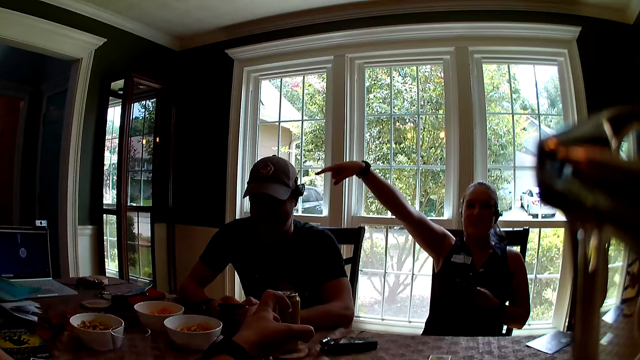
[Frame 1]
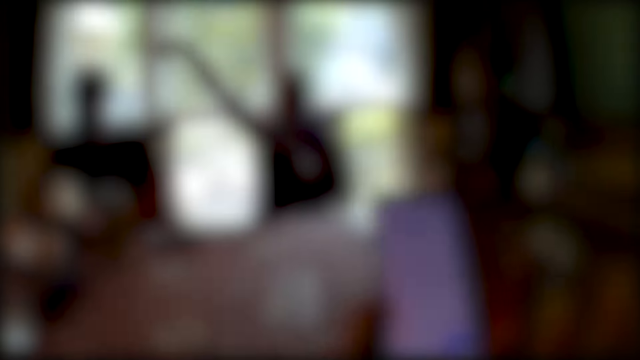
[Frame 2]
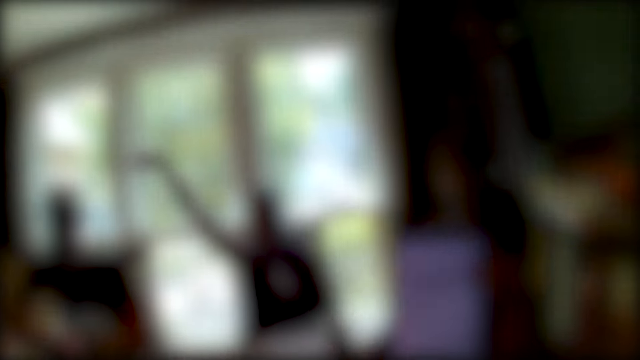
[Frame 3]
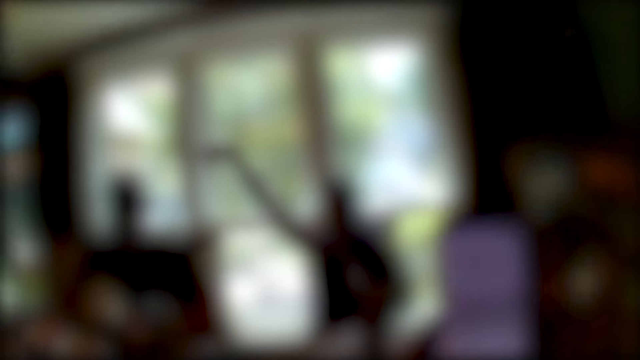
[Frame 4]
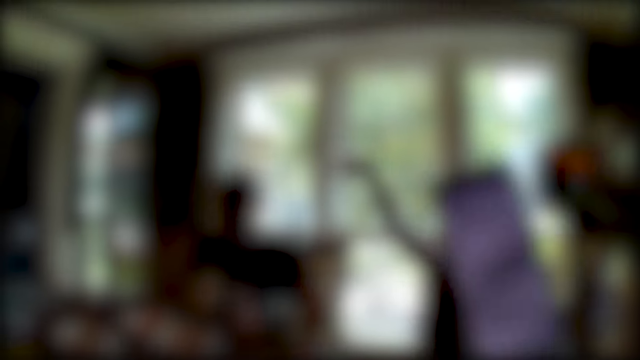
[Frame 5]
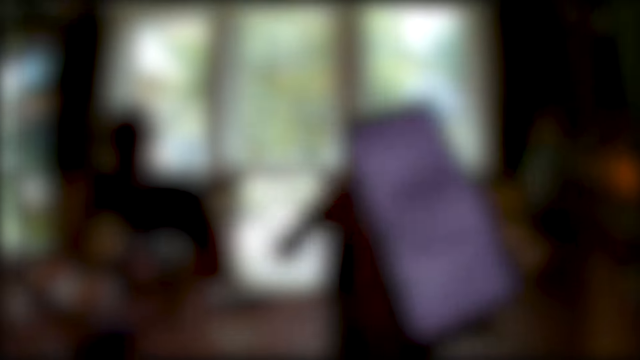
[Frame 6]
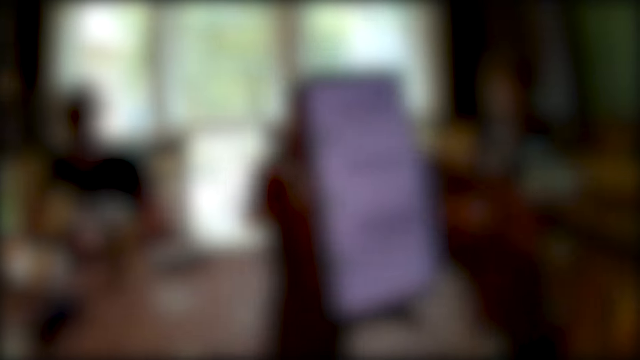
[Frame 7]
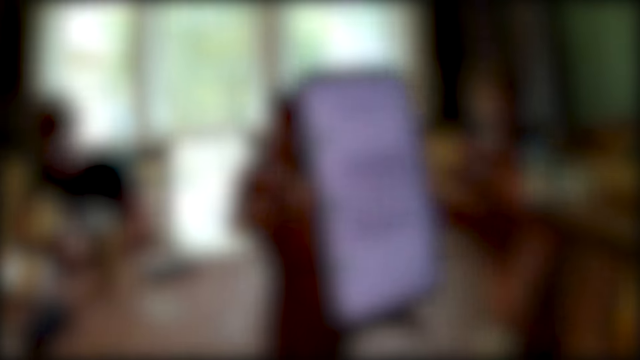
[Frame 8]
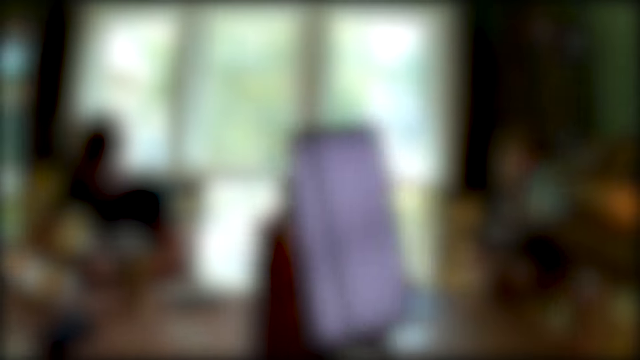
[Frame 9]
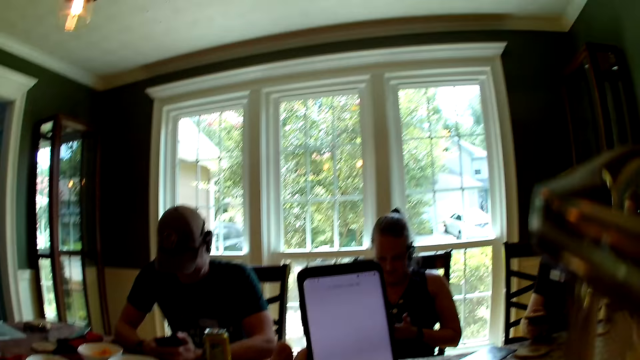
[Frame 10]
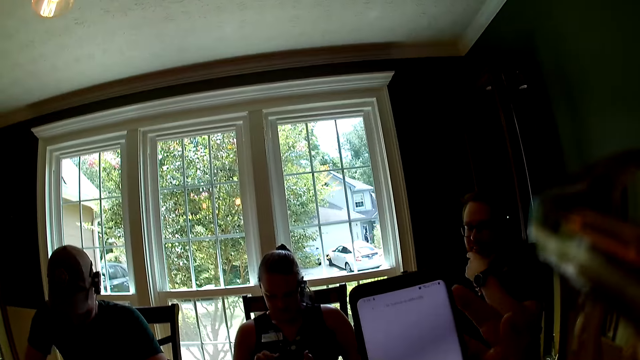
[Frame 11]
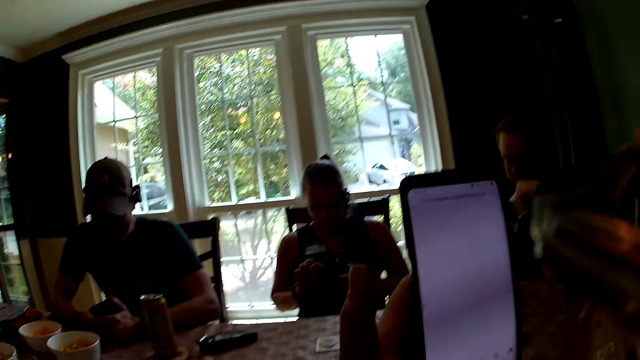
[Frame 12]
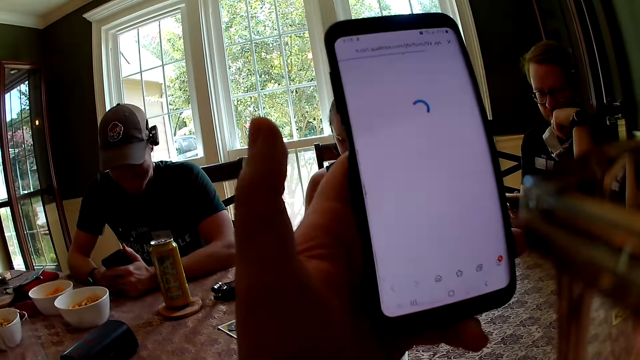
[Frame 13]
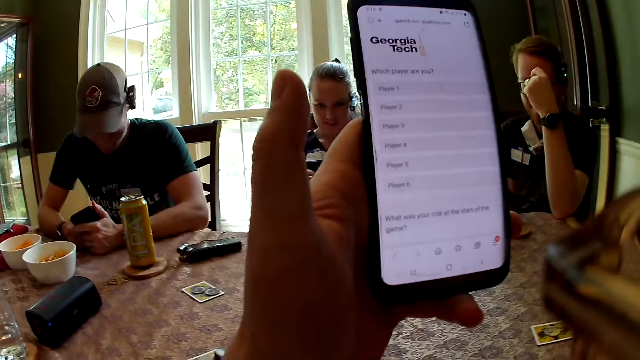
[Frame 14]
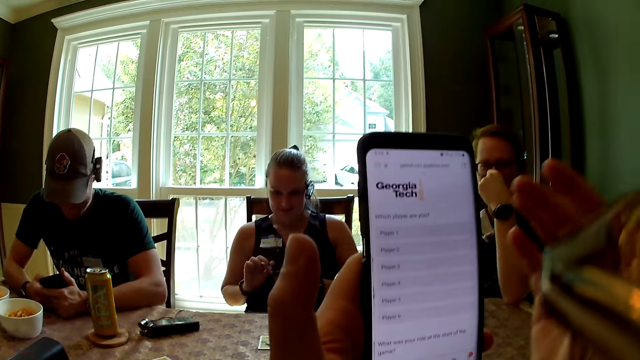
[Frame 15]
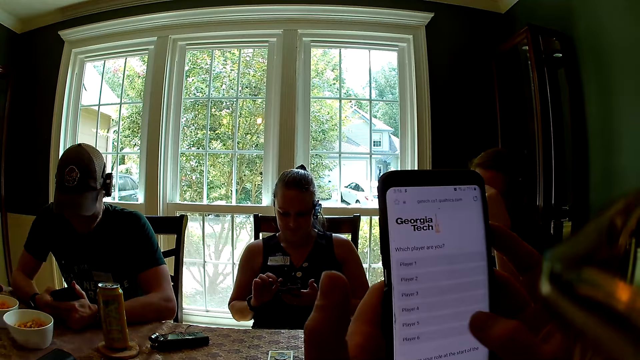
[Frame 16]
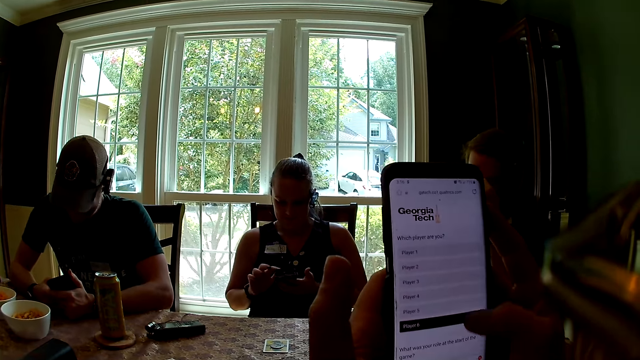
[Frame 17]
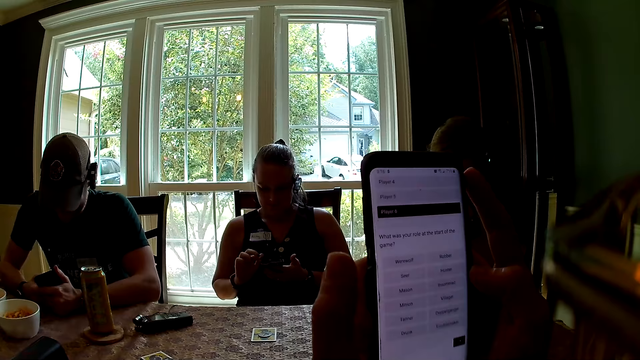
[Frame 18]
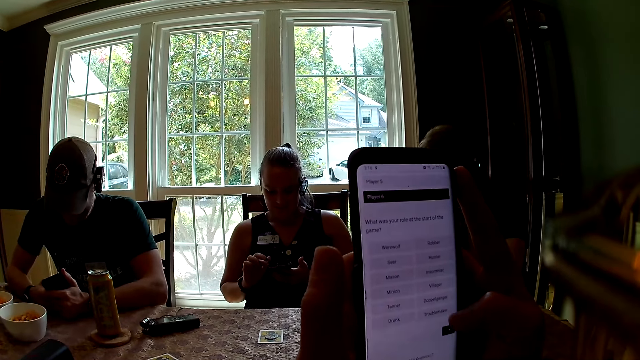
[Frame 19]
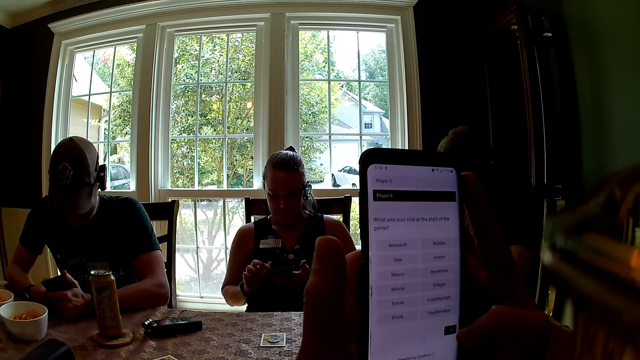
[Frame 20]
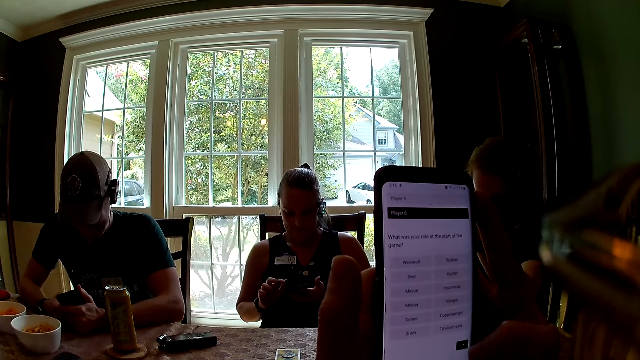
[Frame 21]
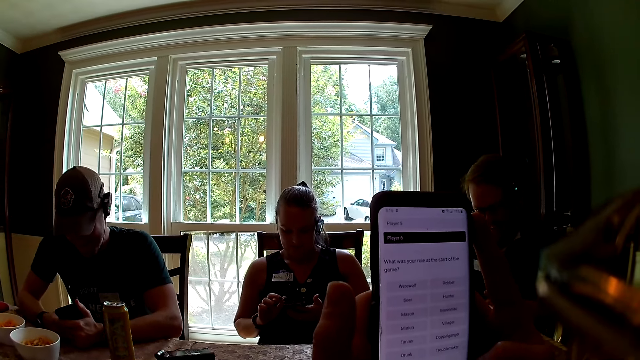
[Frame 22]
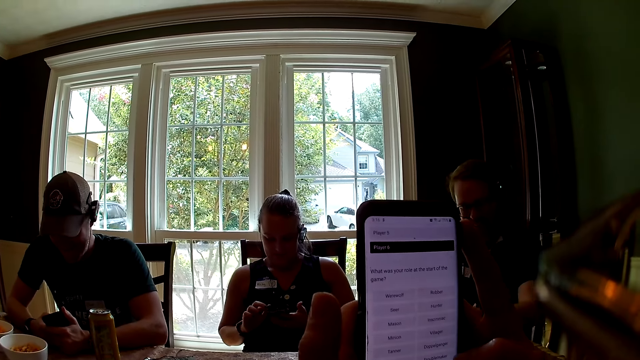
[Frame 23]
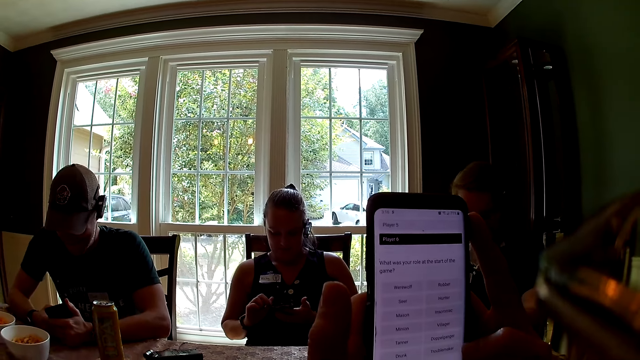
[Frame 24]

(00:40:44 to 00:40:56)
The woman points towards the man. The camera wearer scrolls the phone. Another man holds his chin with his left hand.

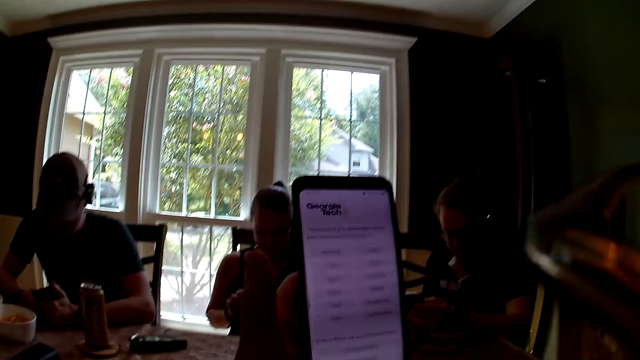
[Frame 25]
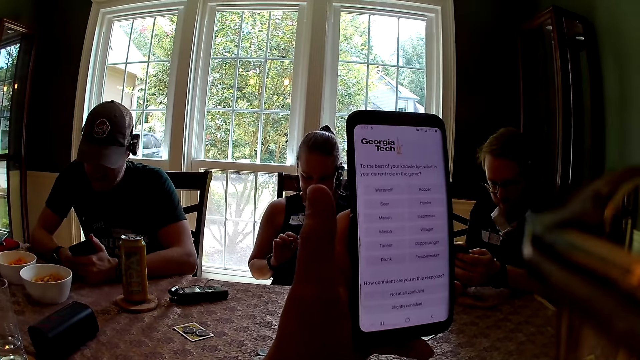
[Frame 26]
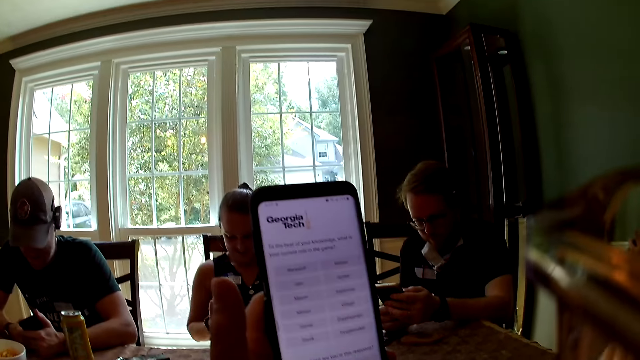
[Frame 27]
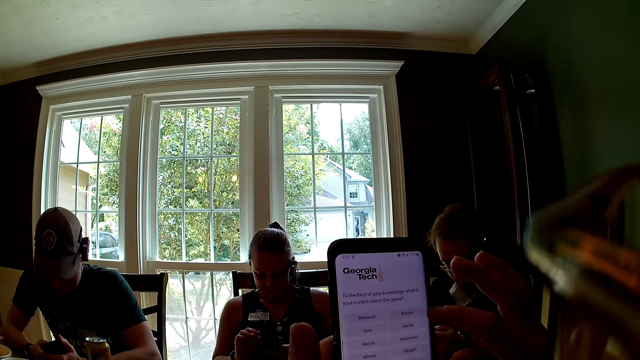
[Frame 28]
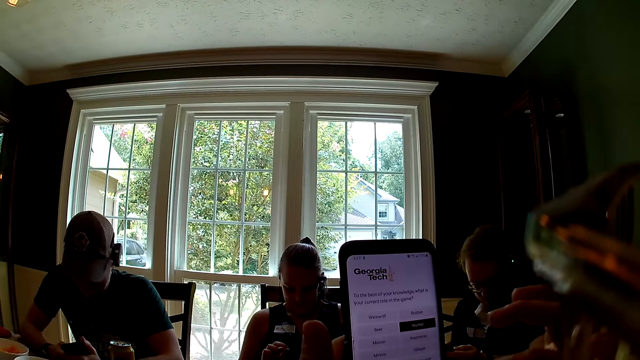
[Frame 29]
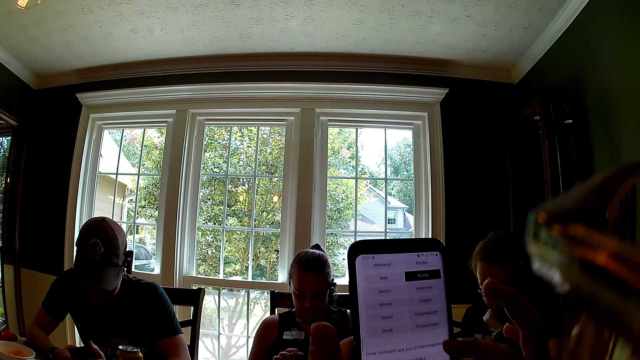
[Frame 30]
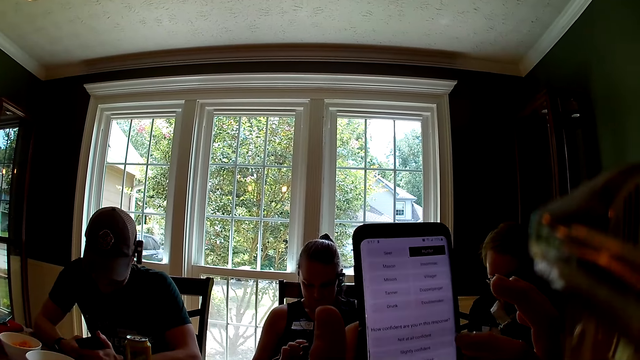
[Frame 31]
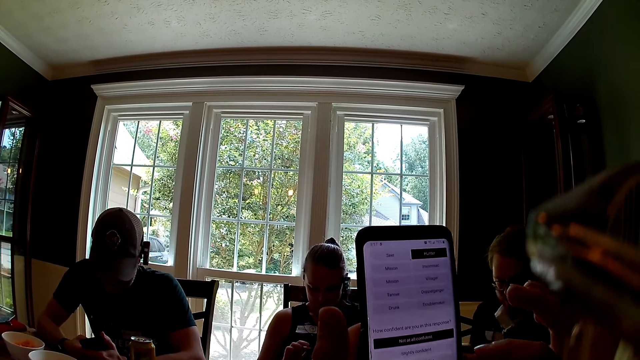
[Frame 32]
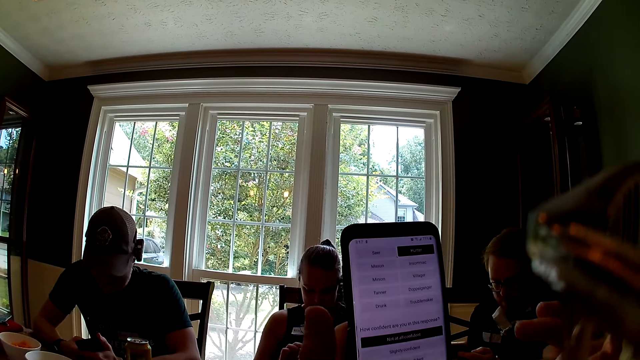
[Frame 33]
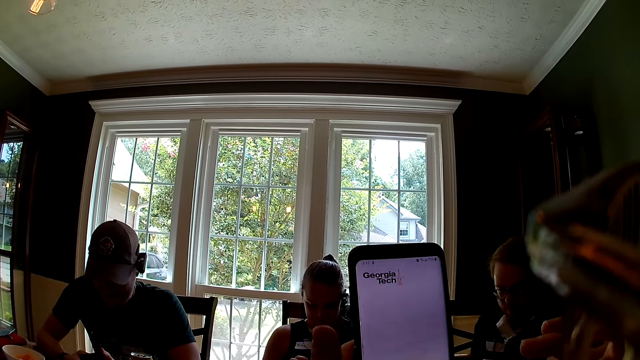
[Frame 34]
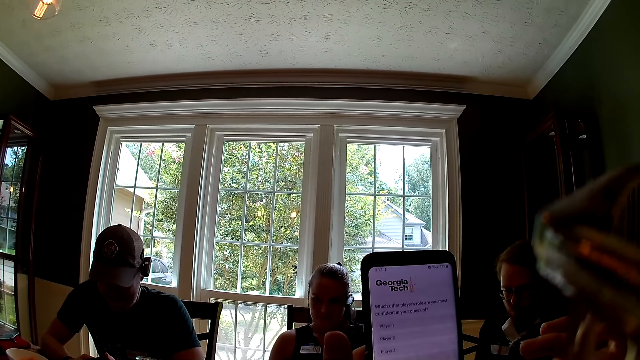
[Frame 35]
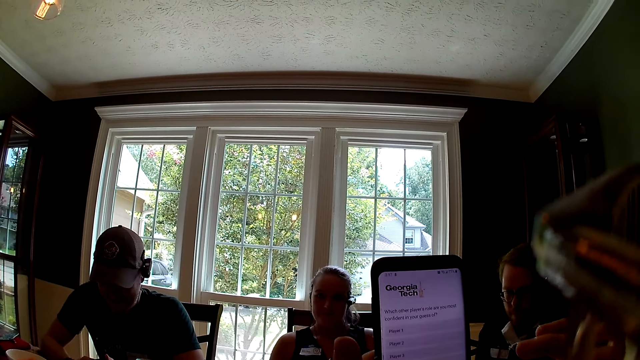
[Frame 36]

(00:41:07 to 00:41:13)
A man operates a phone with both hands.

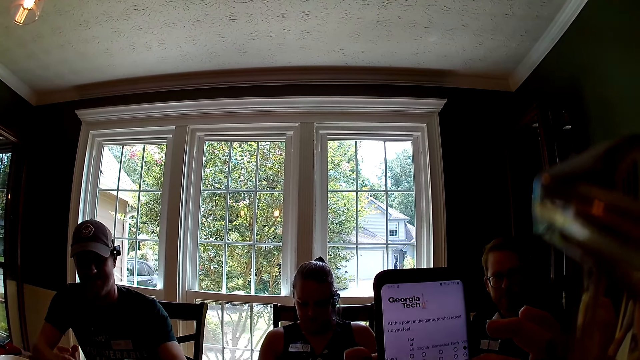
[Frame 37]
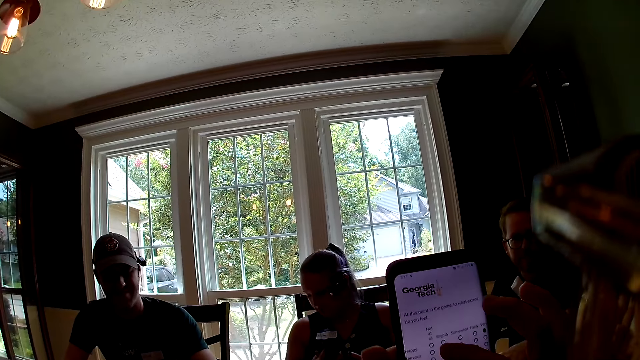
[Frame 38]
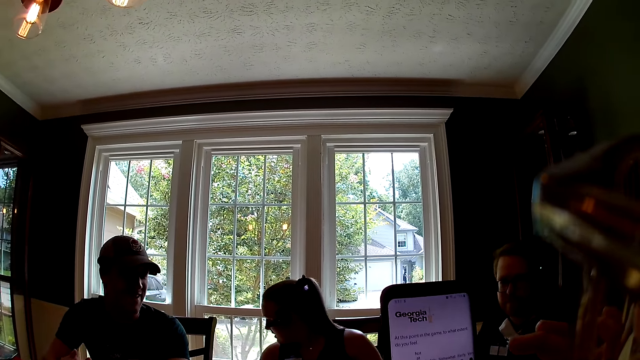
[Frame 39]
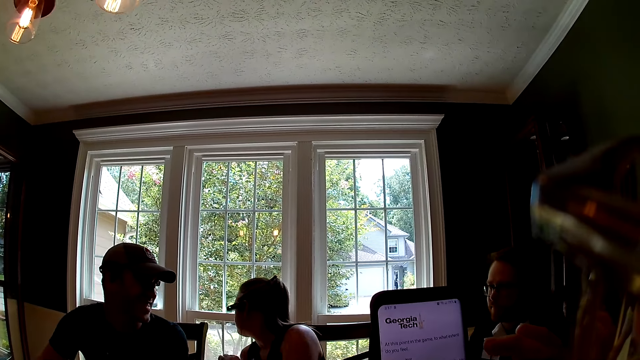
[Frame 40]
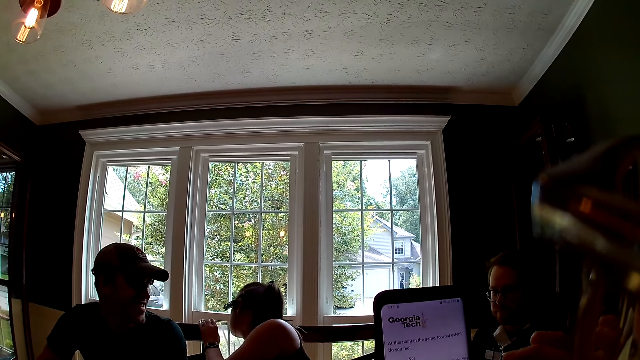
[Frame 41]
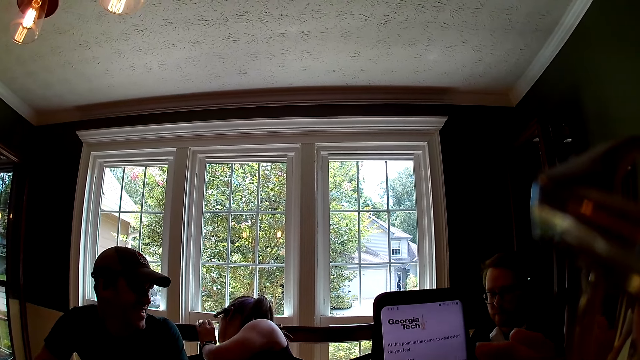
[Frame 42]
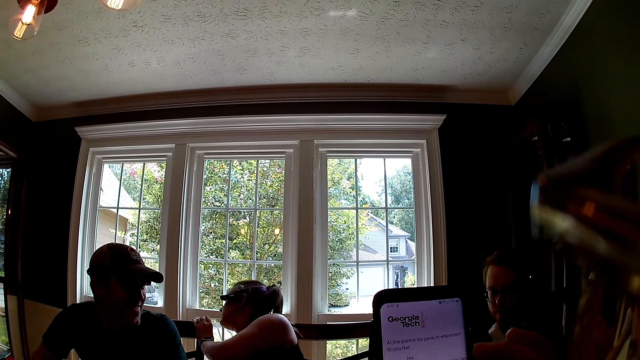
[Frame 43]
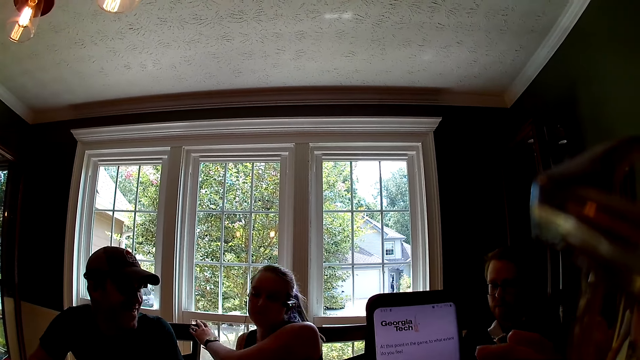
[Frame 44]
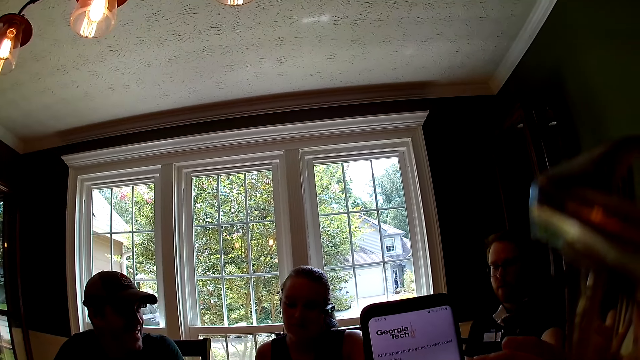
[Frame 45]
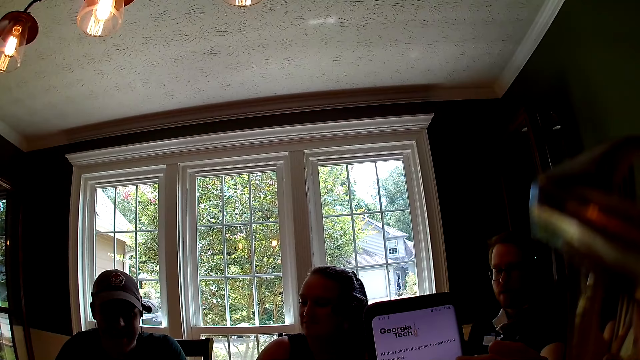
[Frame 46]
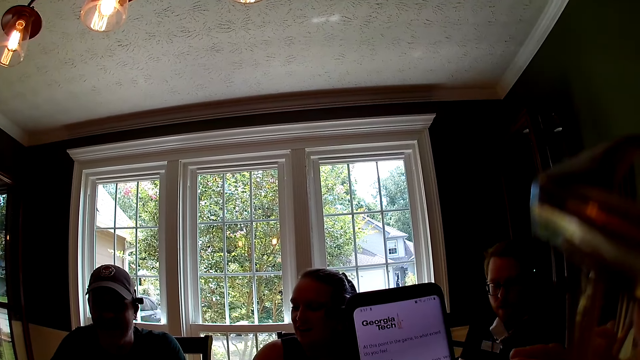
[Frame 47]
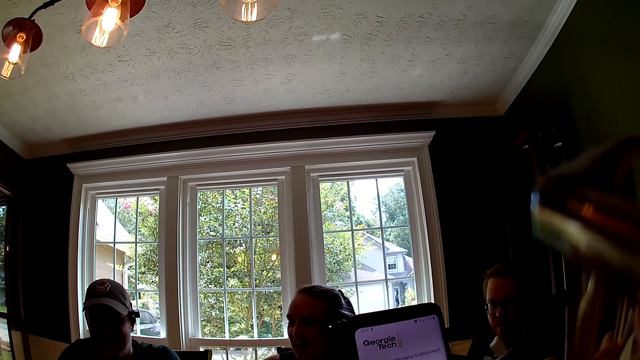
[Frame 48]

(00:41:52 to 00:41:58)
A woman places her left hand on the chair and places her phone by a window.
